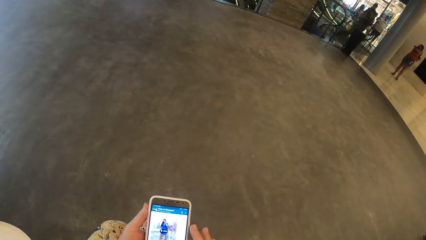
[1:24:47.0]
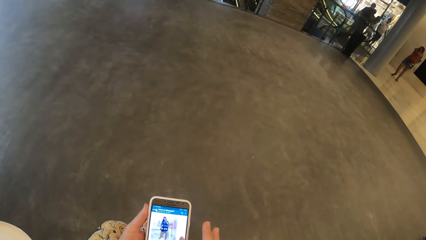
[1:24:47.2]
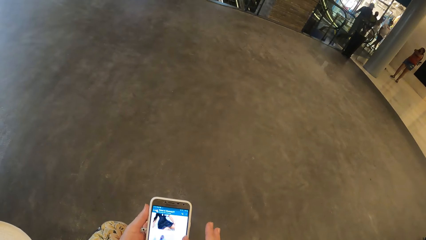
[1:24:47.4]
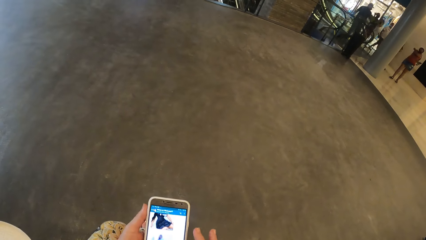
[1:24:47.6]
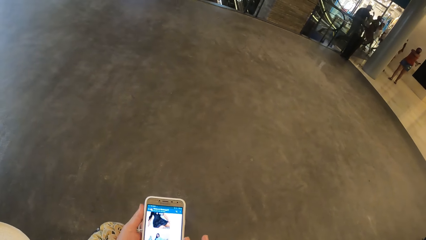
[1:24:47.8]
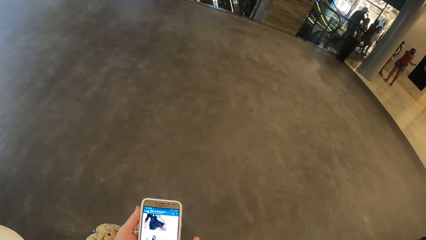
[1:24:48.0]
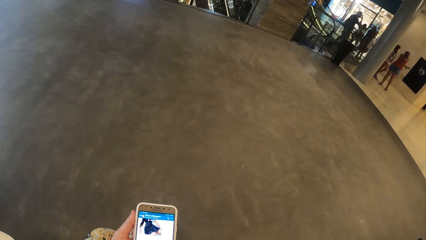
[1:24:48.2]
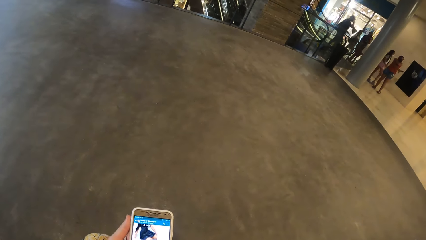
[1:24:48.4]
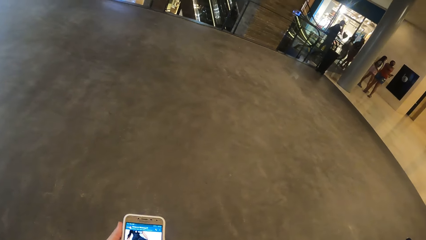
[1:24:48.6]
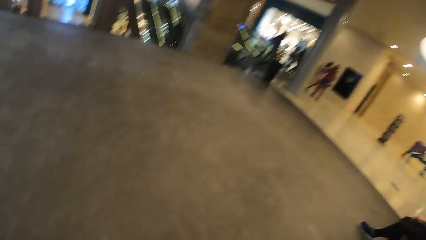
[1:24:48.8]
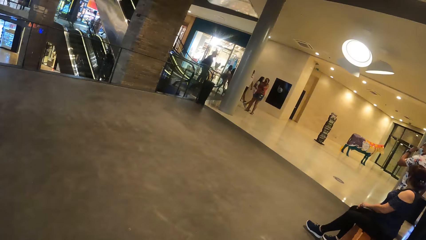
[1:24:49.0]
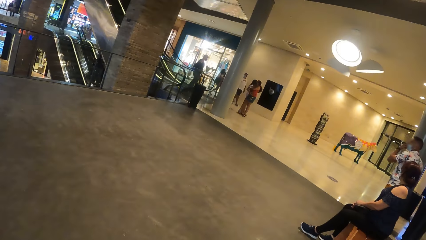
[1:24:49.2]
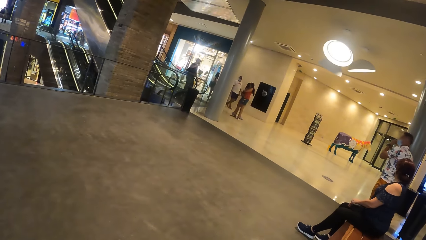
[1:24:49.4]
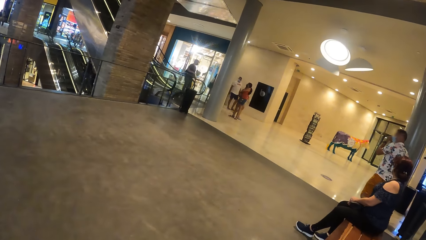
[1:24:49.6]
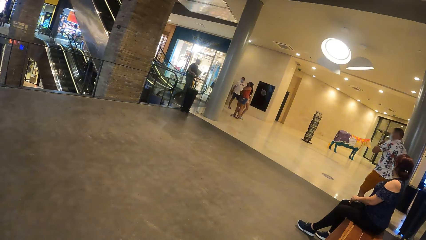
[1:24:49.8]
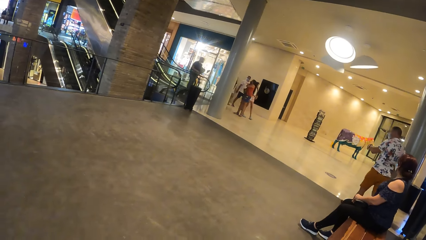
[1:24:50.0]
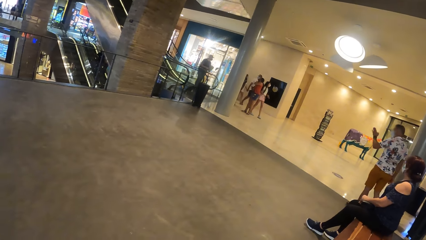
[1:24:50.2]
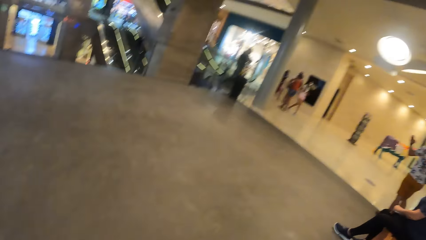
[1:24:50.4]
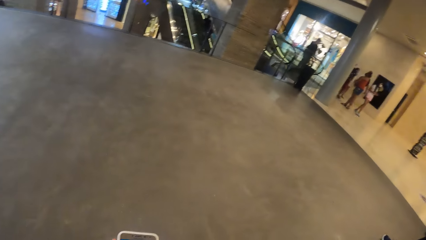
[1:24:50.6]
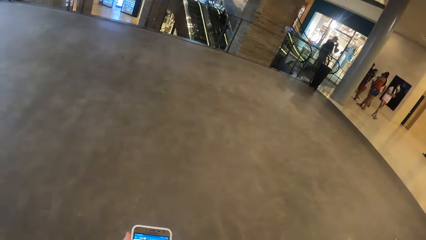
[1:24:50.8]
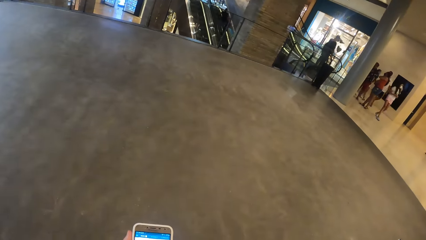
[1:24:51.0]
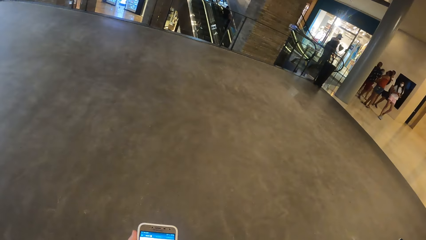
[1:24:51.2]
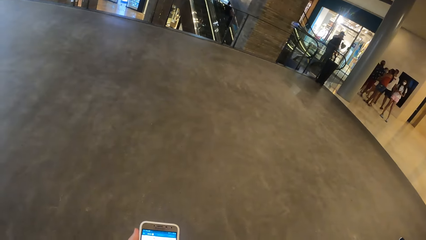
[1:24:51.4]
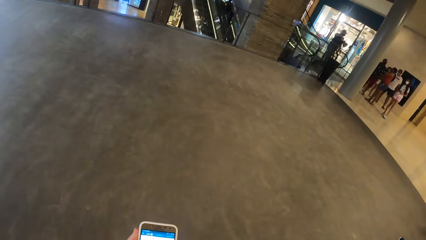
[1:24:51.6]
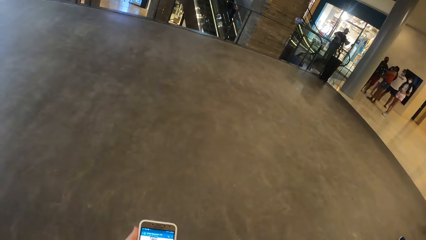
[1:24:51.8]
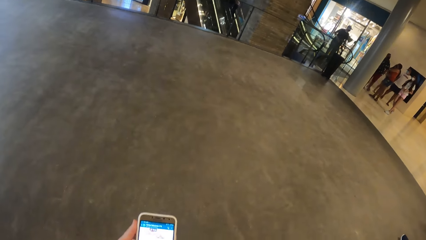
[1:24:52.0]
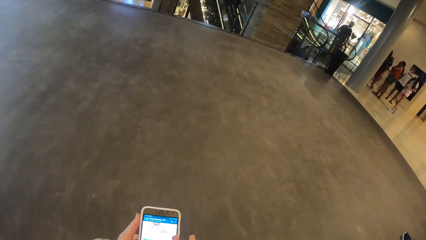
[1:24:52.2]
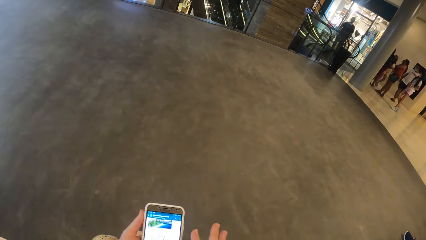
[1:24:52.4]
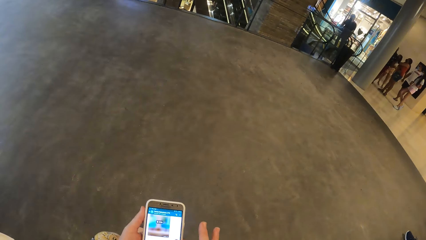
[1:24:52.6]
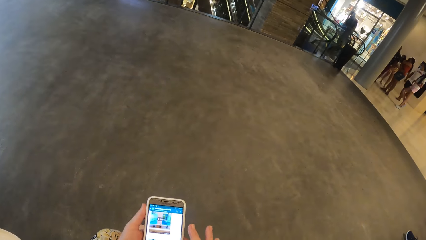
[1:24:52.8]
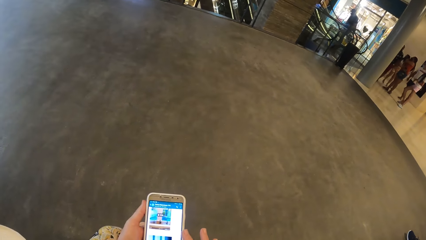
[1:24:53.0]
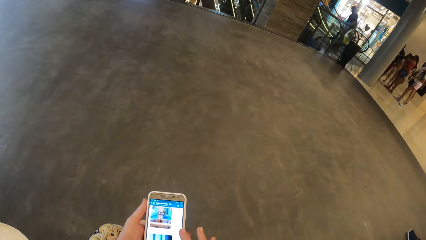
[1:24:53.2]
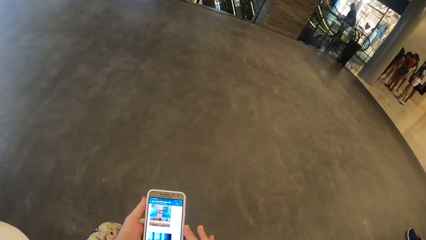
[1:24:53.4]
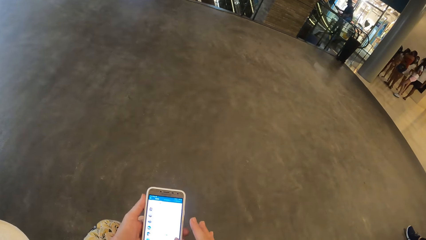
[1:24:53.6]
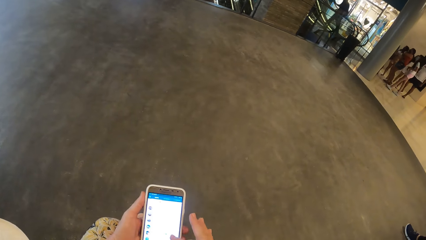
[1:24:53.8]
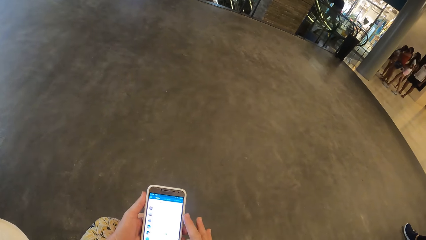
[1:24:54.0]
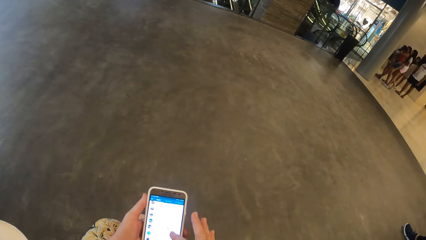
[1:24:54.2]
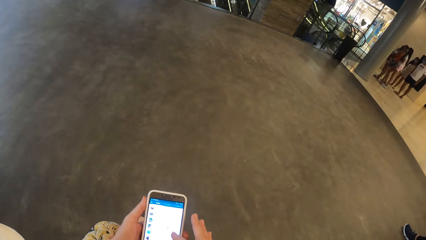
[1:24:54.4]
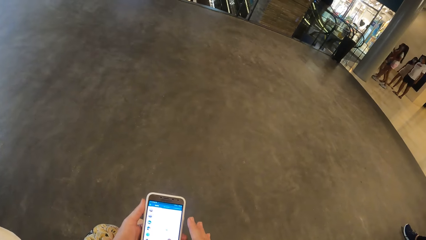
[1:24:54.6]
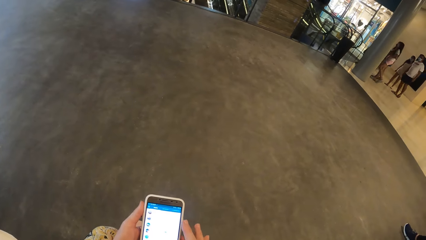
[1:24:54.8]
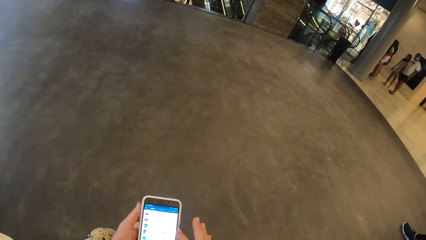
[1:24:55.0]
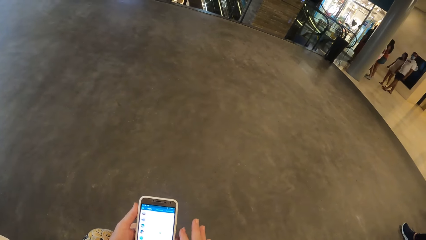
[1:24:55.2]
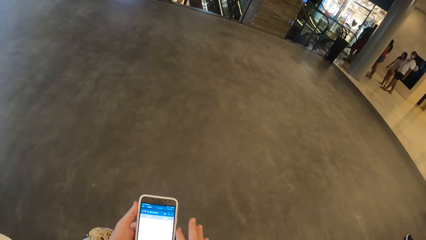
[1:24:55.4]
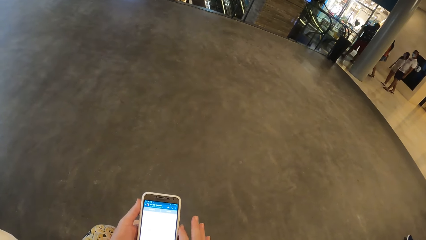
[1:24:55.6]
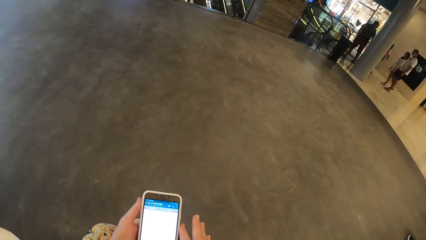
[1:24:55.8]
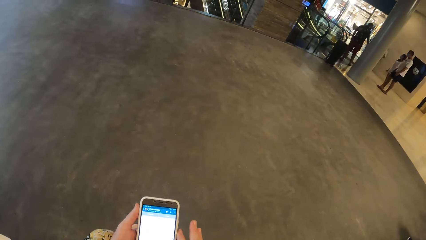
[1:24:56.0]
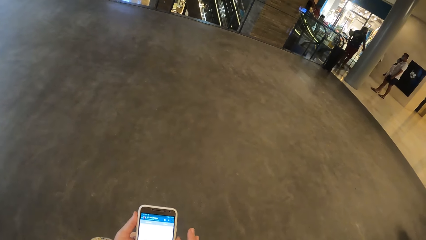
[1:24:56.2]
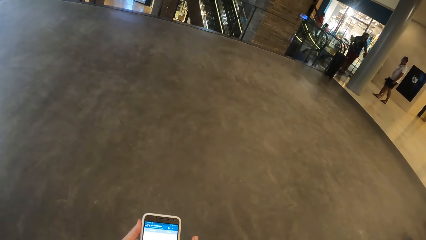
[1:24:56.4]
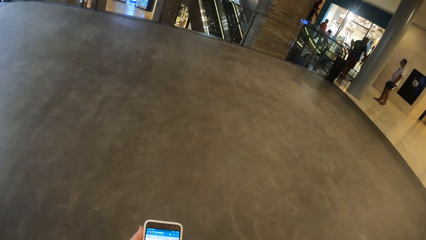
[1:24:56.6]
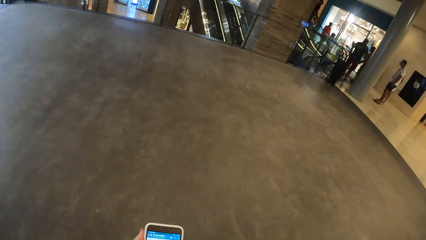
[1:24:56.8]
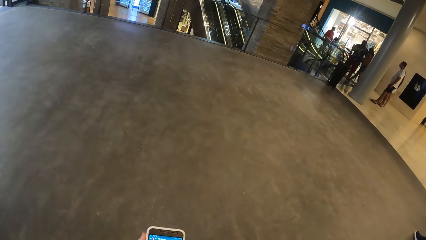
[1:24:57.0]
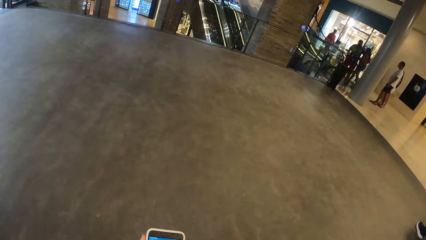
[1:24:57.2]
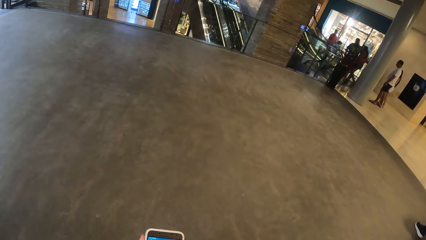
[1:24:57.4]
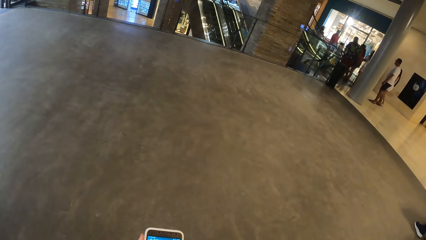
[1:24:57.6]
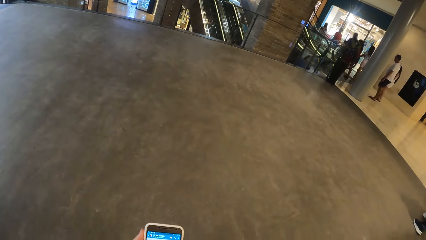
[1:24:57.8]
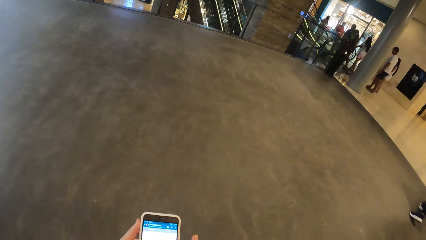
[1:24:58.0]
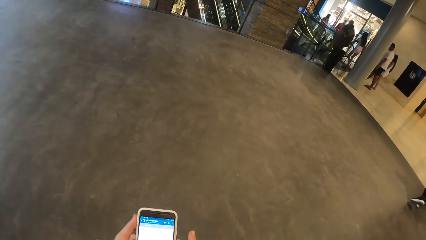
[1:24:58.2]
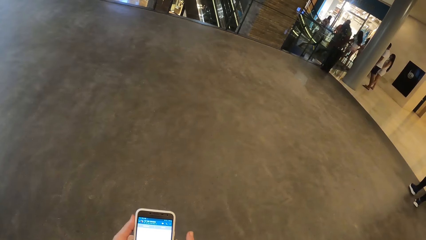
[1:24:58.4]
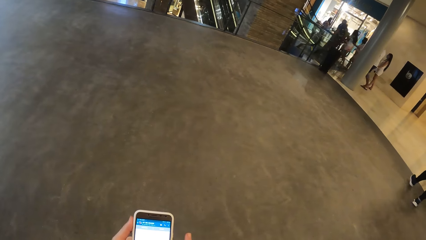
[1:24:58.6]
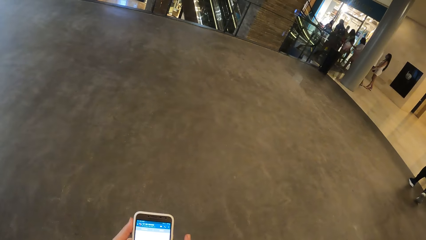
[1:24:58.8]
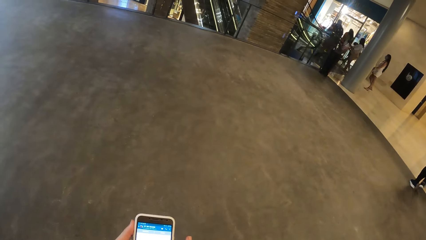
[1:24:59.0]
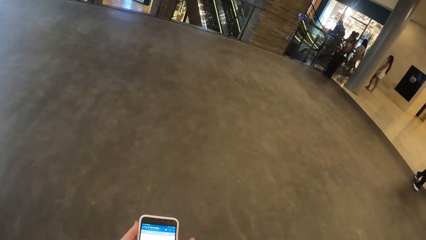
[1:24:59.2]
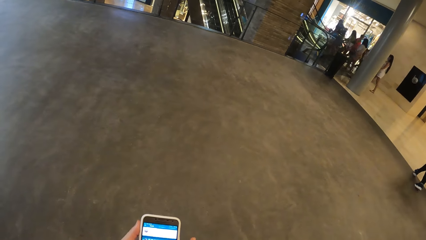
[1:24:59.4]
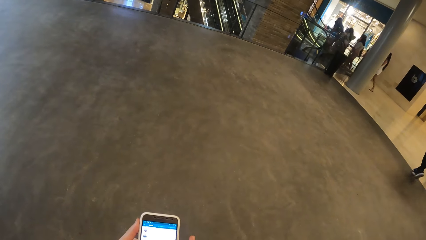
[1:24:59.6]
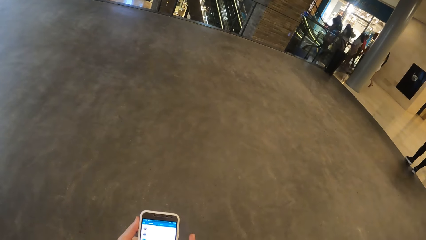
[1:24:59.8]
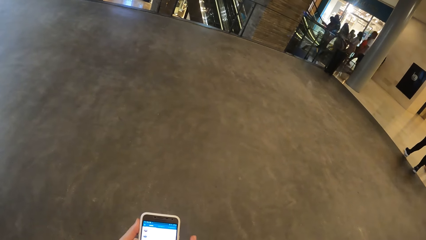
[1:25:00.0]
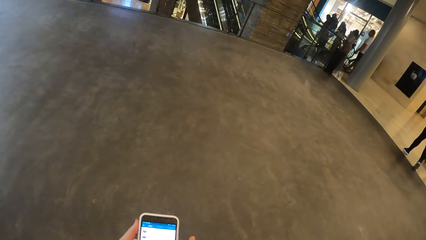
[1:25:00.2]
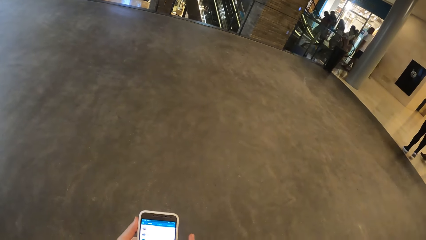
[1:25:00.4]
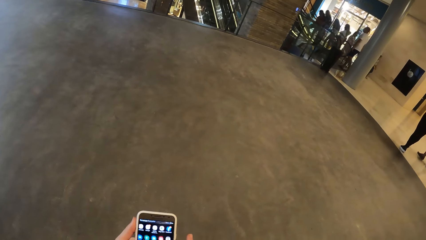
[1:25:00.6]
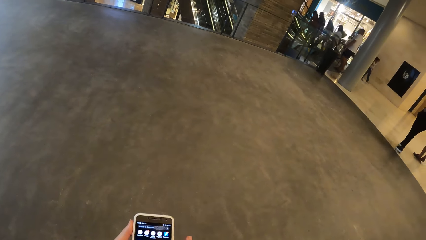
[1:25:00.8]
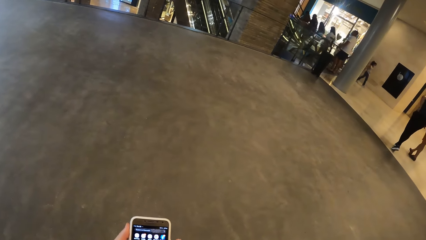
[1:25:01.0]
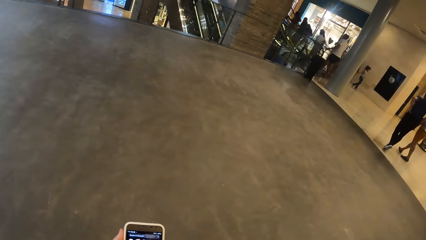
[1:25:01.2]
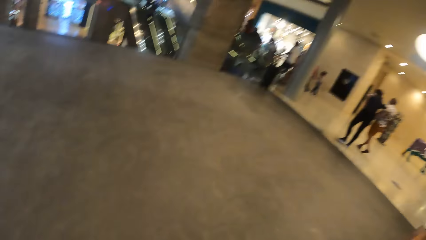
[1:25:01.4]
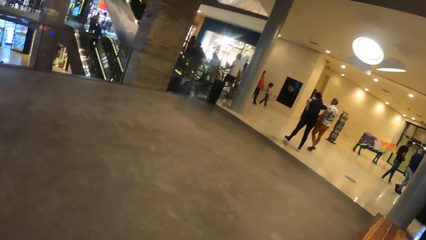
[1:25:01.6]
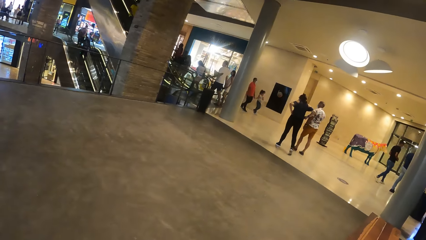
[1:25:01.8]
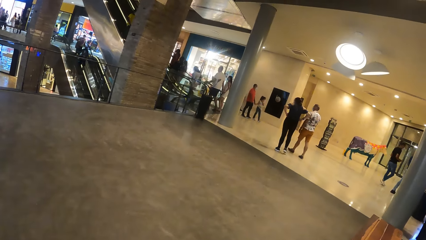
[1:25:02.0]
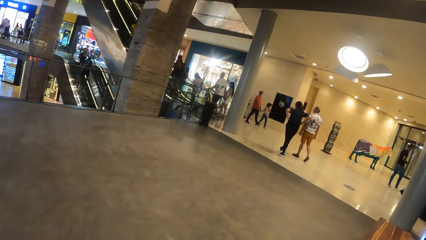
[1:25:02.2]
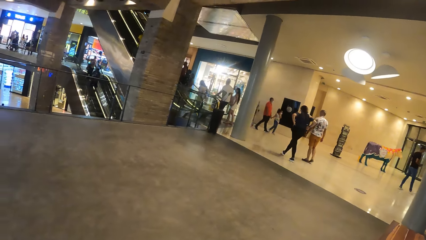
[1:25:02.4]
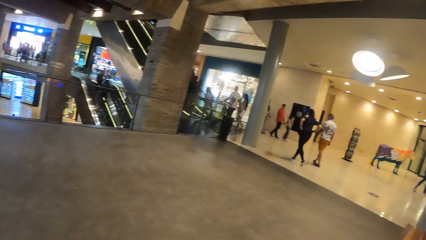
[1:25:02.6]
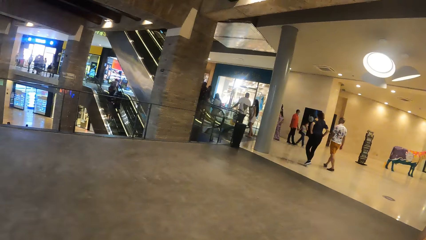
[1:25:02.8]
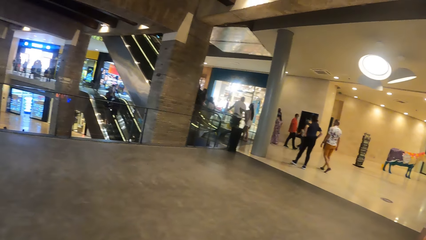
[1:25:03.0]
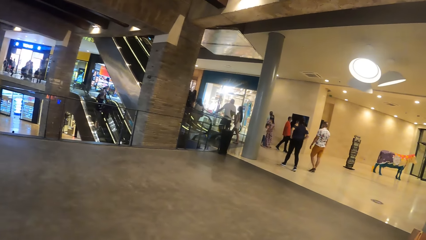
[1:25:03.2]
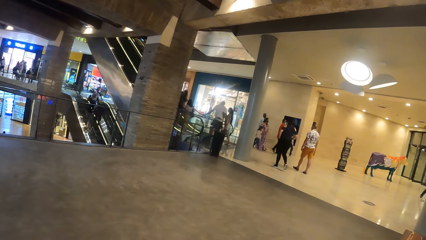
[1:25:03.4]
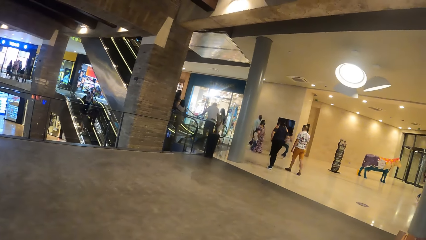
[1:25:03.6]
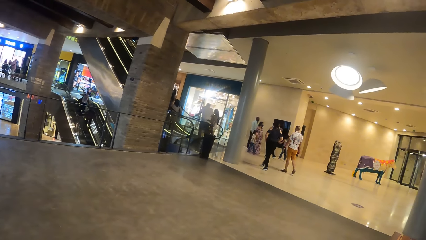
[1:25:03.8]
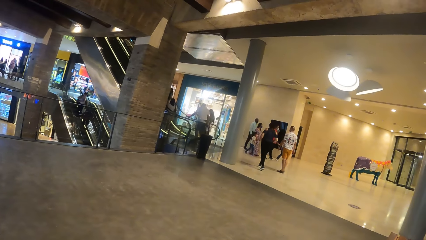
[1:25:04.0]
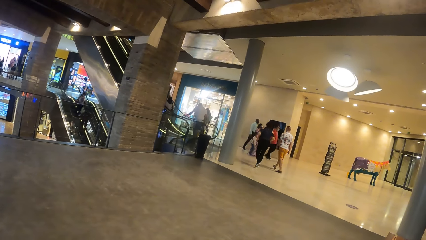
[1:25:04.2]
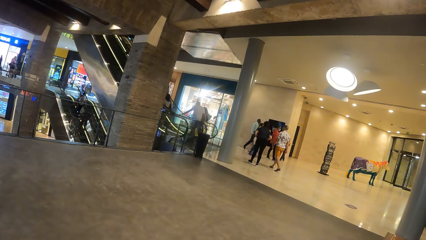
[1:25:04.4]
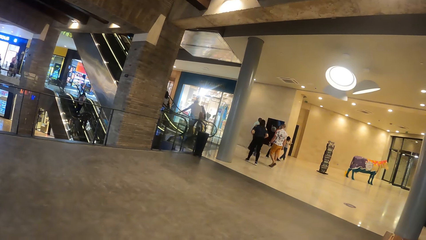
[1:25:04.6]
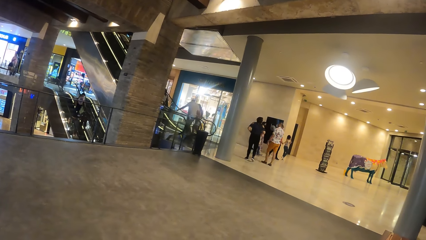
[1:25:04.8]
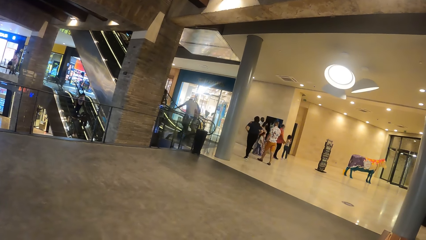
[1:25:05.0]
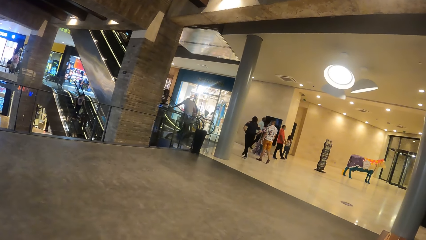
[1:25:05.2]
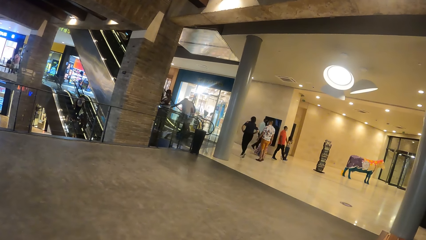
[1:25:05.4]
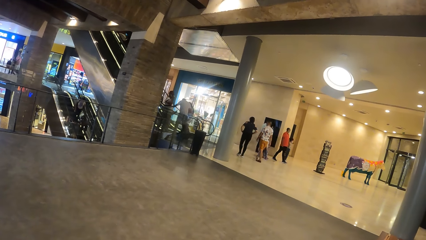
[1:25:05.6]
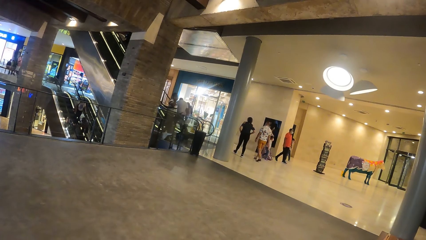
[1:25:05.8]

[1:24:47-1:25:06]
The camera wearer looks around. A man walks forward in the mall. The camera wearer uses the phone. A person walks in the mall. A woman walks forward in the mall. The camera wearer looks around.
